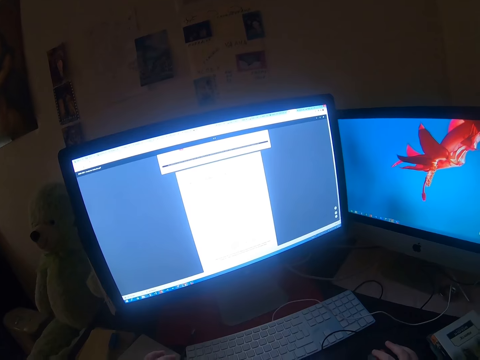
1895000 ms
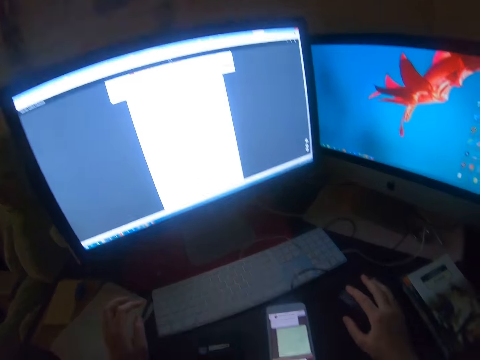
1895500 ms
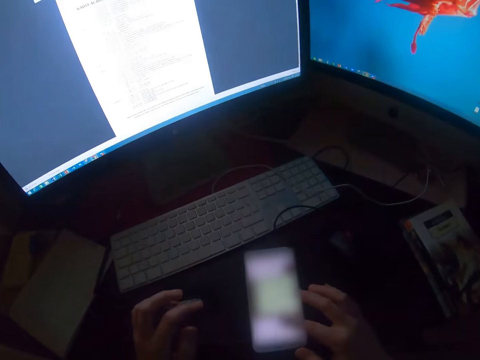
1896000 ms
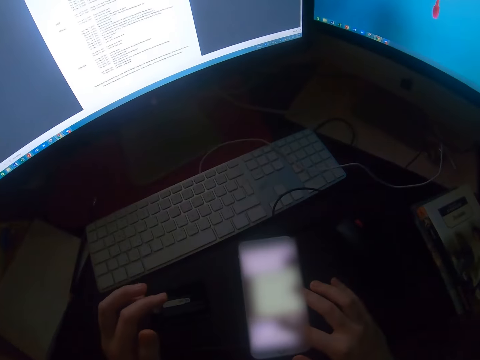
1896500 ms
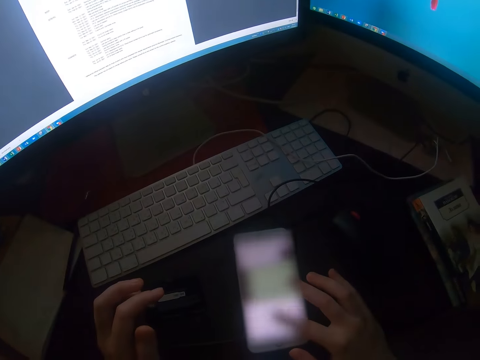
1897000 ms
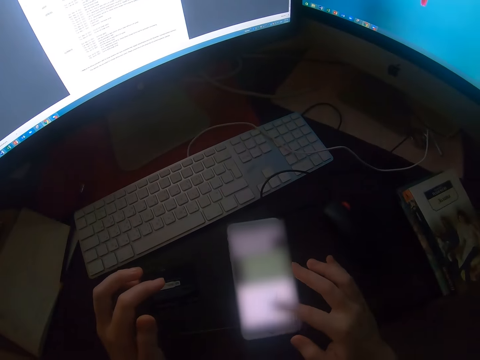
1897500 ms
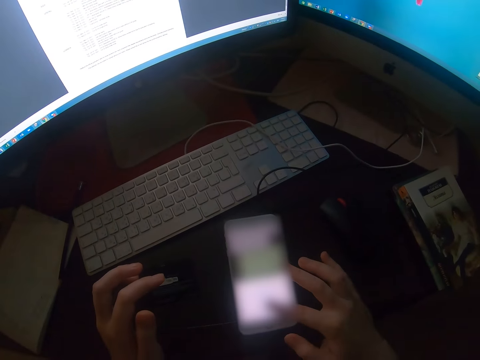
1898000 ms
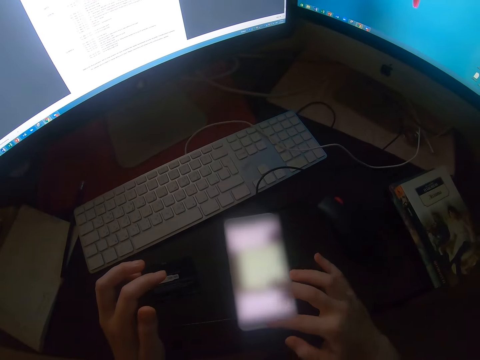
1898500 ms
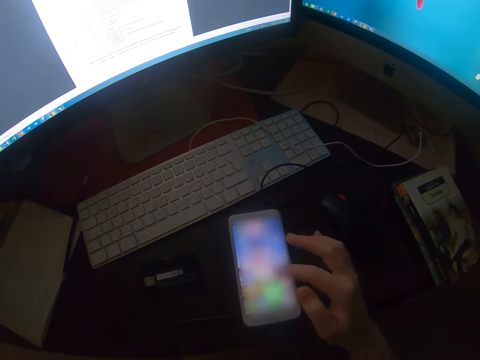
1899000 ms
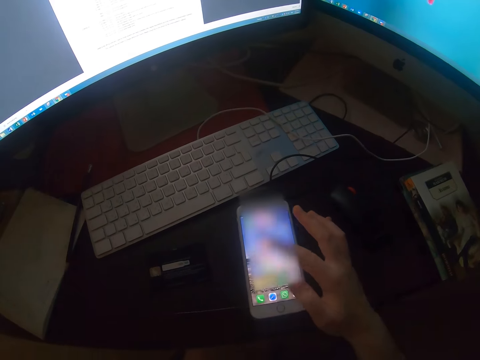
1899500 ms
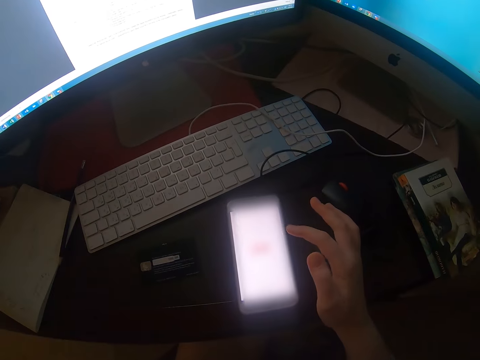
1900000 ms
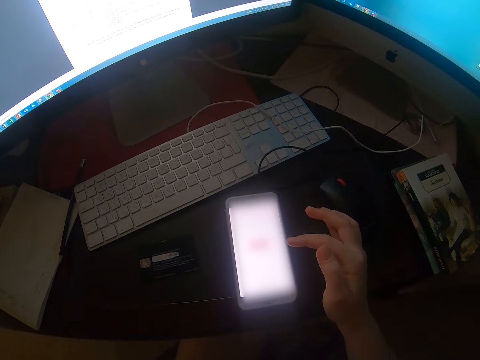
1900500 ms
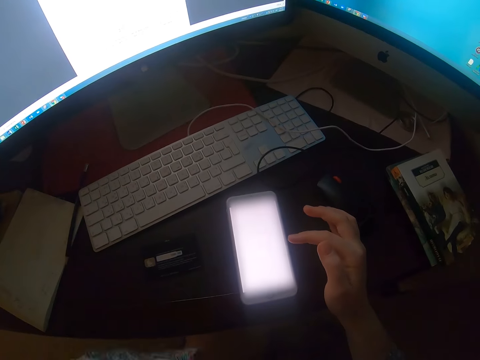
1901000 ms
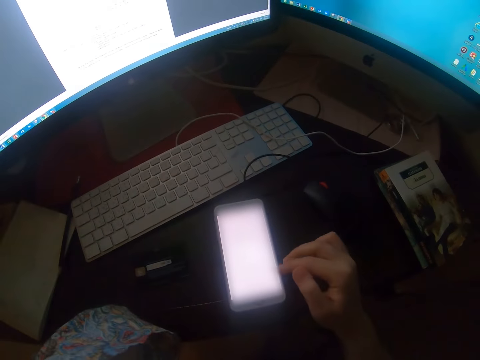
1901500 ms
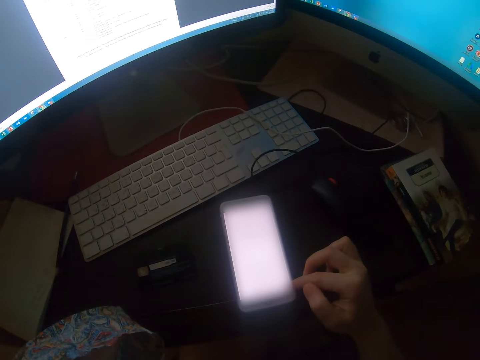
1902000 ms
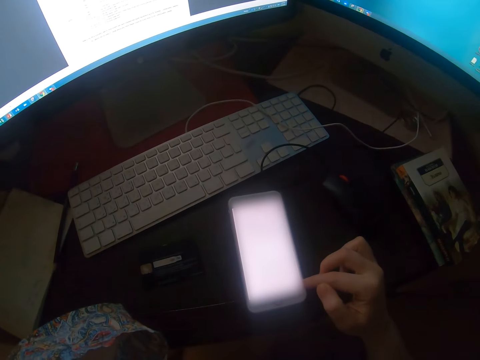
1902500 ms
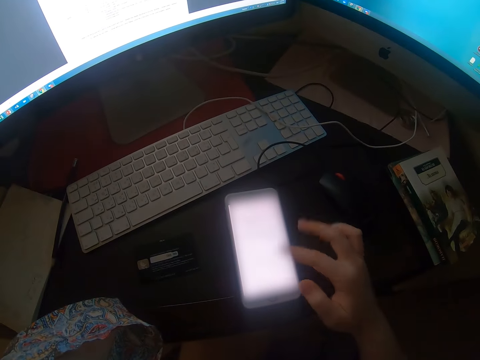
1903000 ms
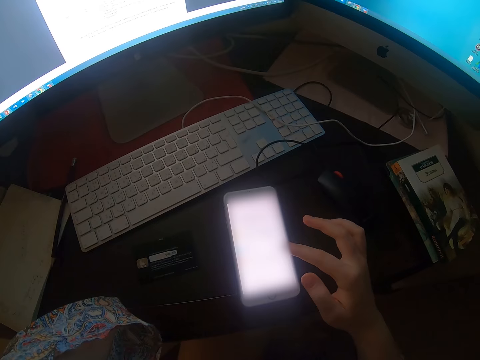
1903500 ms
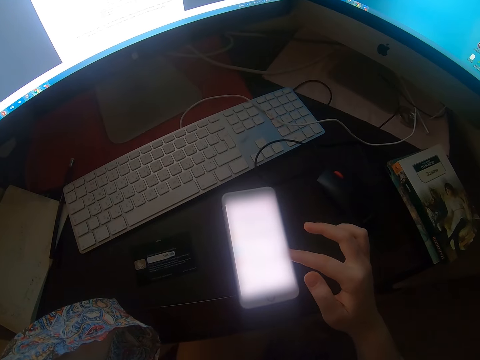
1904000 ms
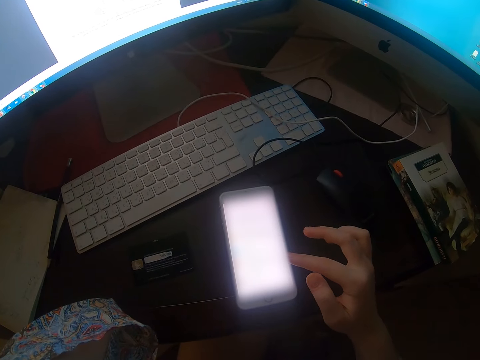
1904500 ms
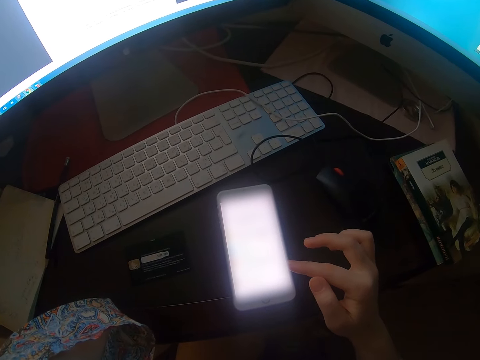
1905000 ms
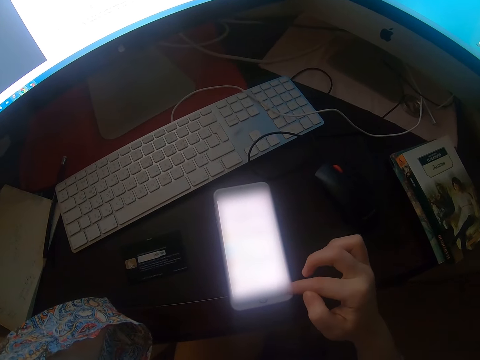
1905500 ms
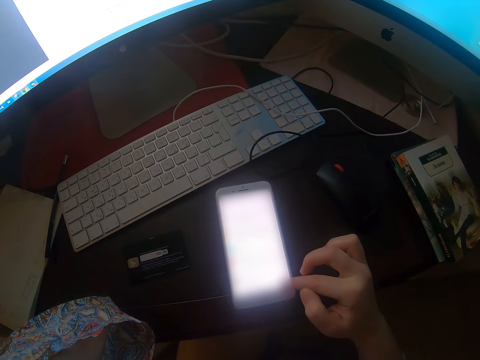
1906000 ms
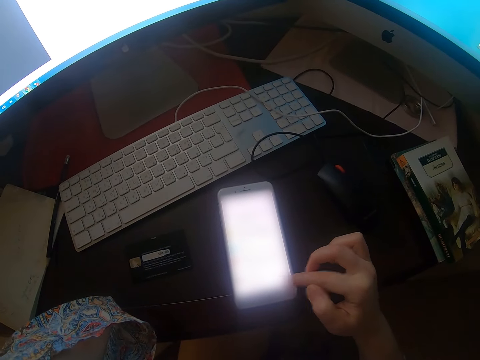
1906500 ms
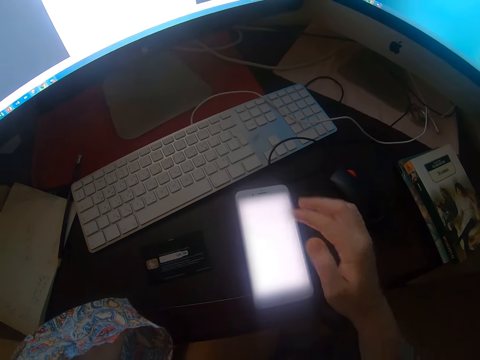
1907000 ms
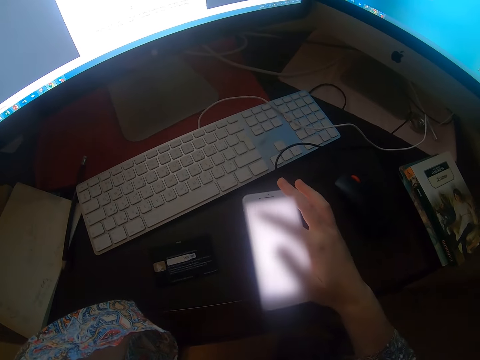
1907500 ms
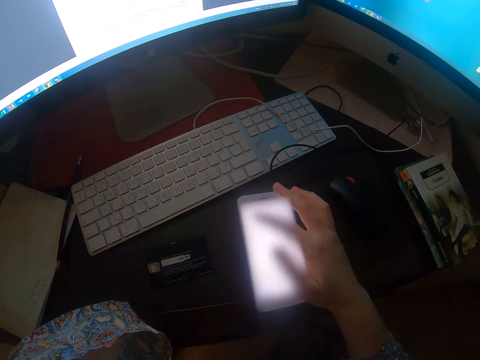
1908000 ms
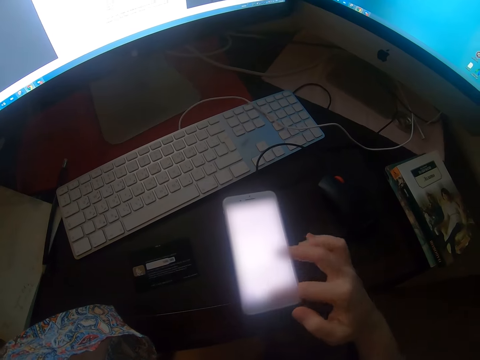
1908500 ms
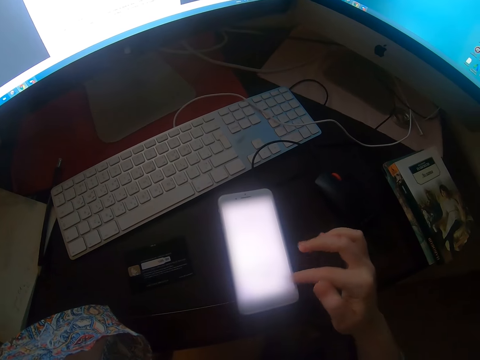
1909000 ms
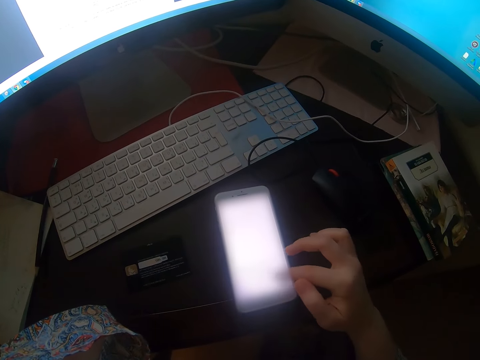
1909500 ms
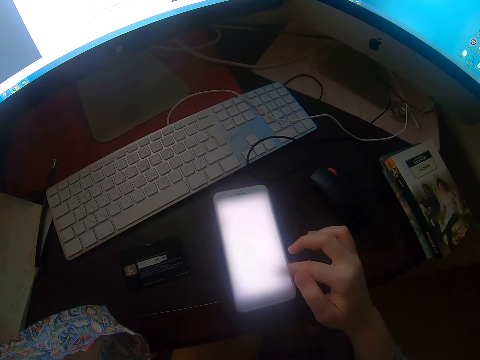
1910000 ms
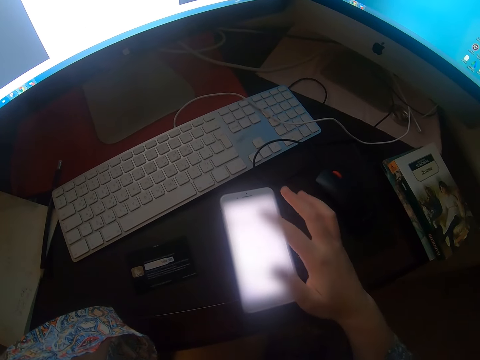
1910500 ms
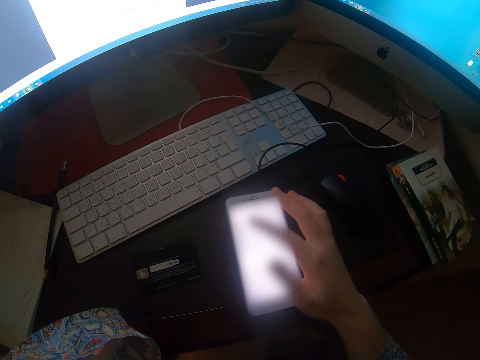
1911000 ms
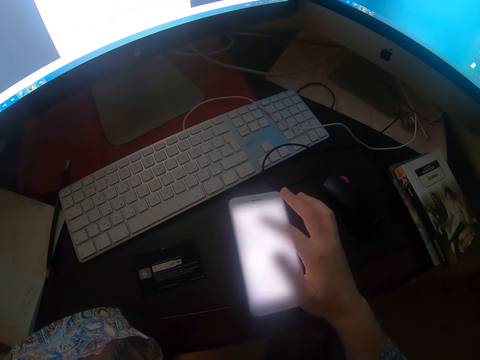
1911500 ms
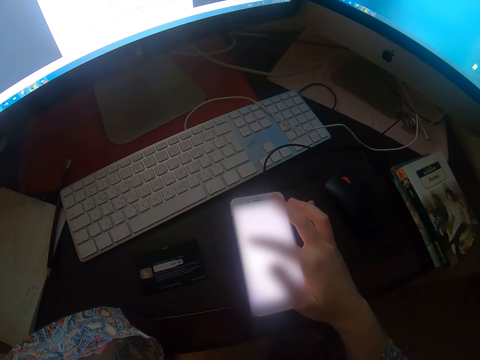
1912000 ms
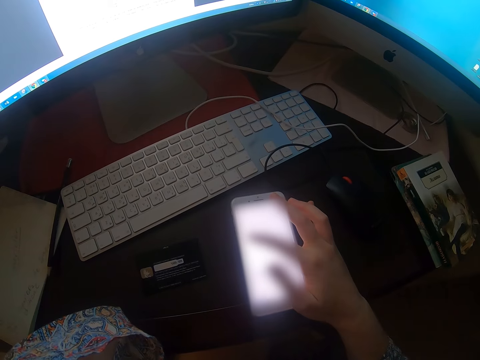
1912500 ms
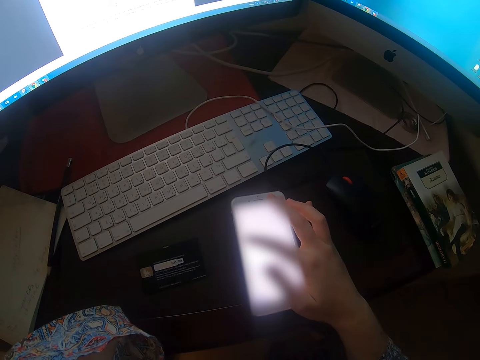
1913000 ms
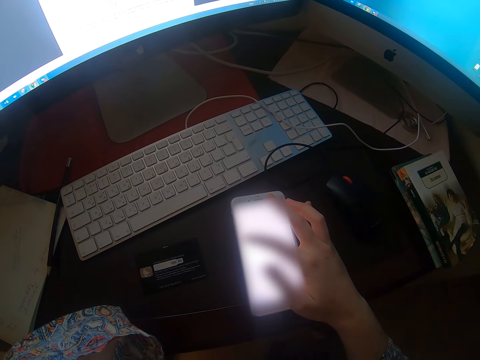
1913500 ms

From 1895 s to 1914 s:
The camera wearer operates their phone on the table. They use the phone again. They touch the phone. They type on the phone.

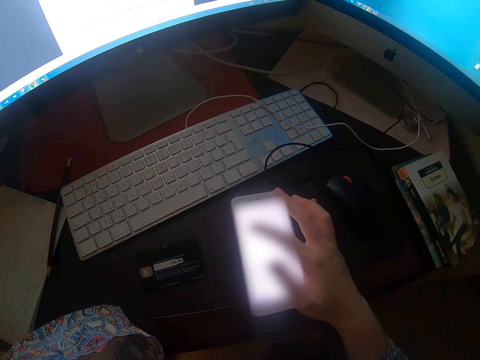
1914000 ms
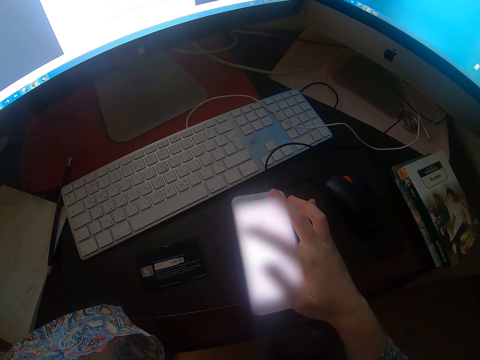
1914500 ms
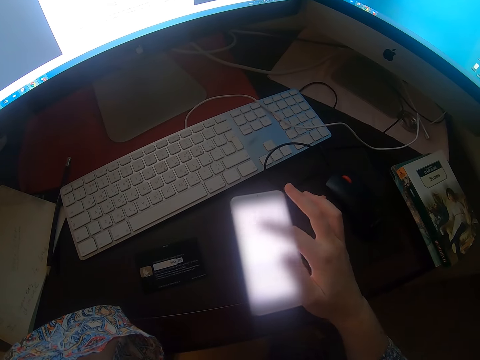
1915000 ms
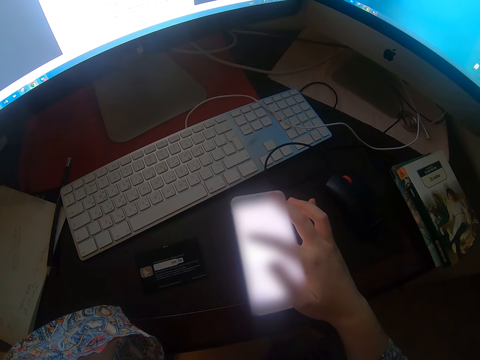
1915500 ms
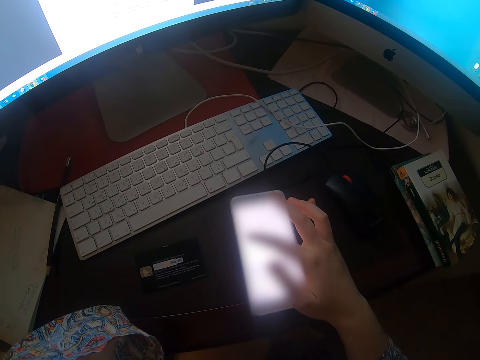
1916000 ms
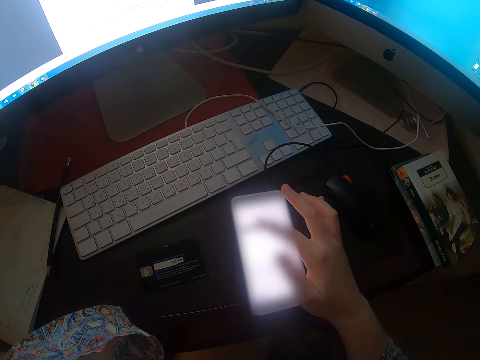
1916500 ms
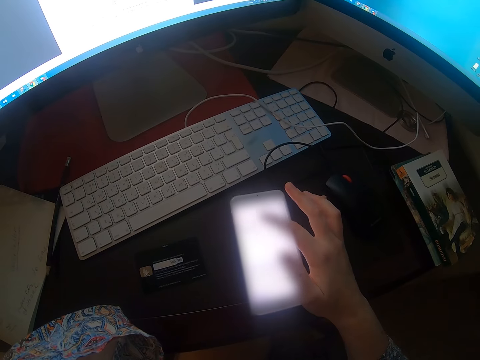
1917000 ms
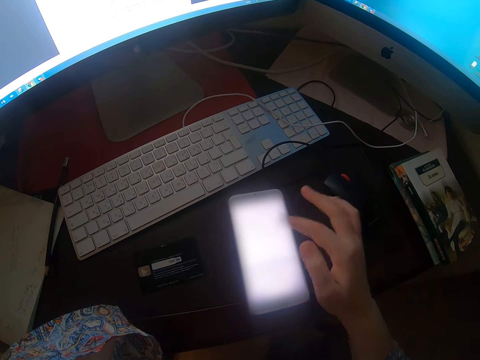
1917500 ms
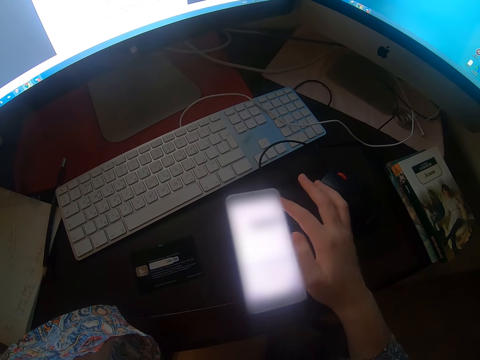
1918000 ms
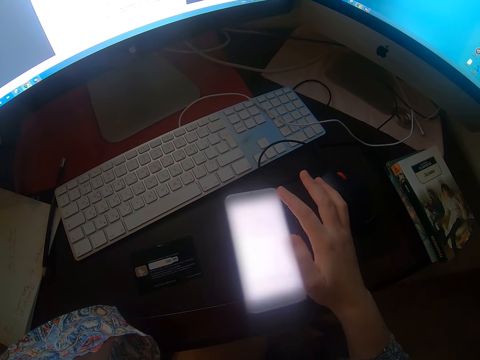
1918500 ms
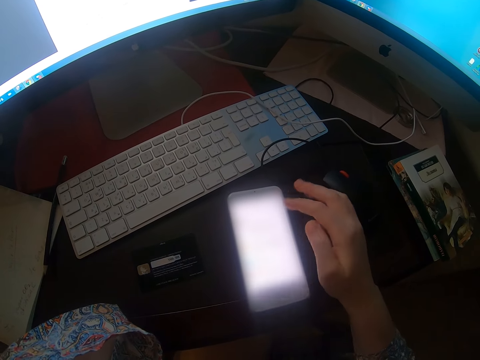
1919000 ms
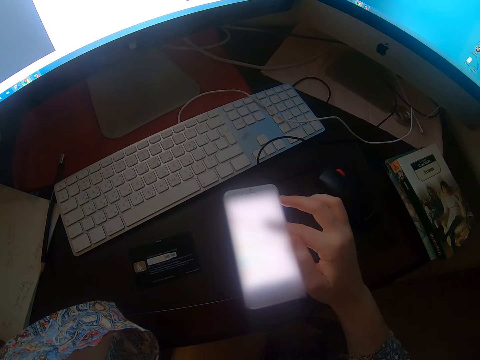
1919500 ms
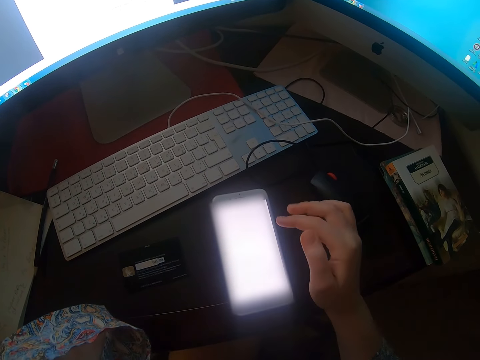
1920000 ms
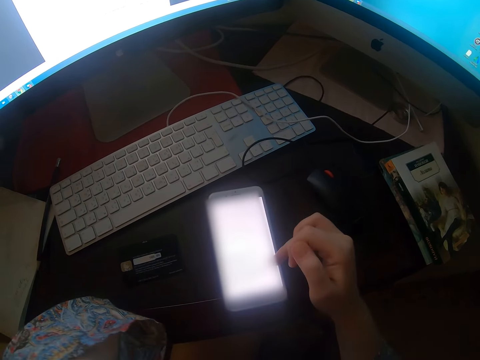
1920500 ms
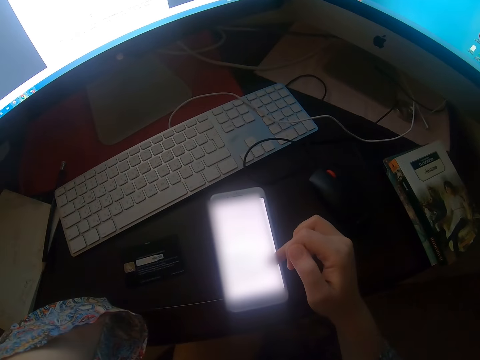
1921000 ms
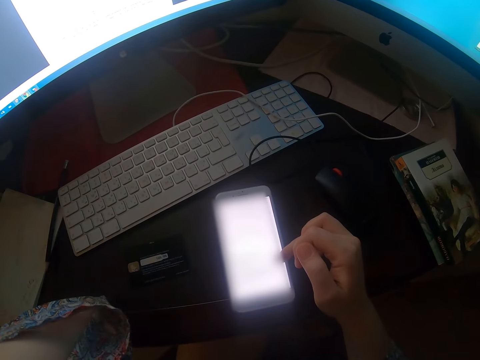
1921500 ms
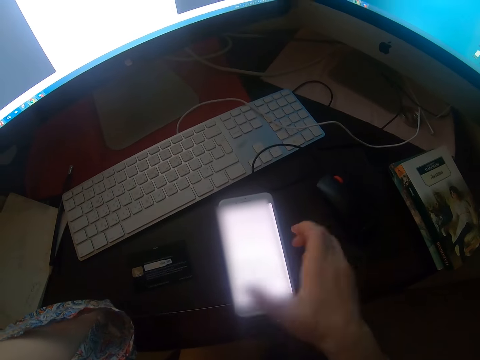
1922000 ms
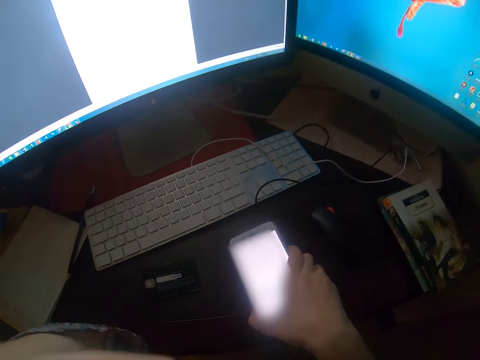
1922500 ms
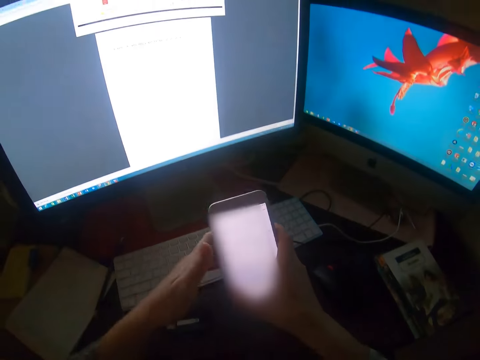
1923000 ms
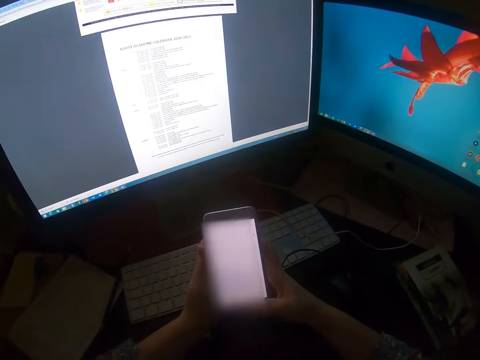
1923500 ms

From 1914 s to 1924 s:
The camera wearer uses the phone. He touches the phone. He picks up his phone on the table. He holds his phone with his hands.
